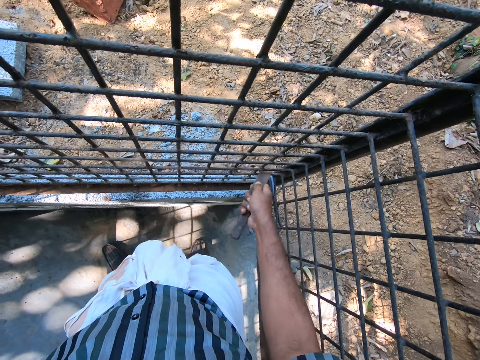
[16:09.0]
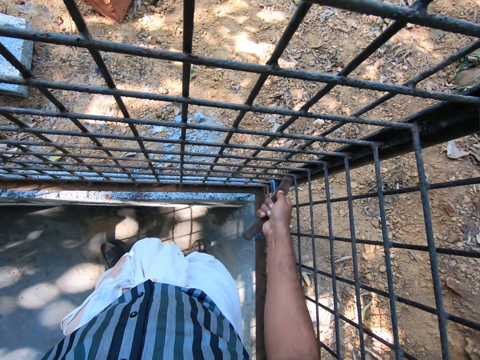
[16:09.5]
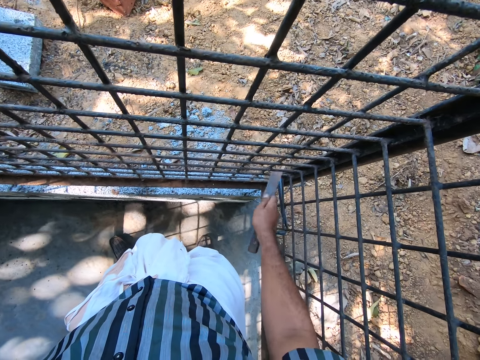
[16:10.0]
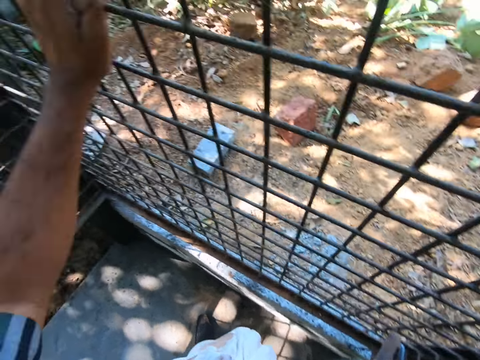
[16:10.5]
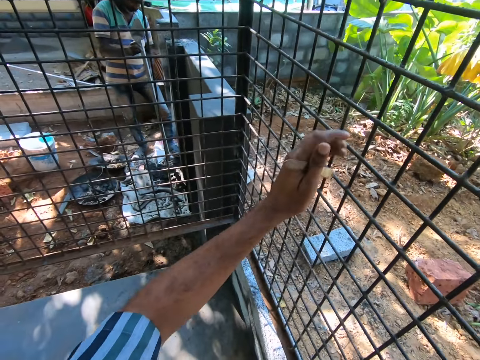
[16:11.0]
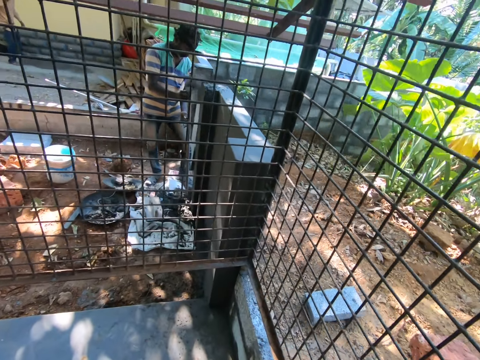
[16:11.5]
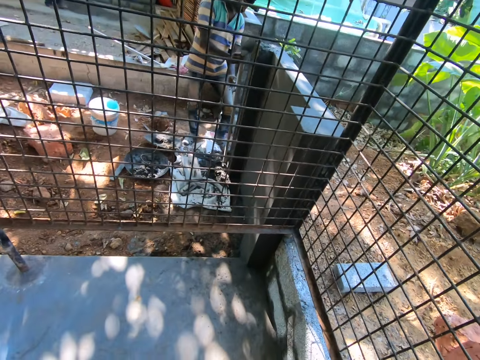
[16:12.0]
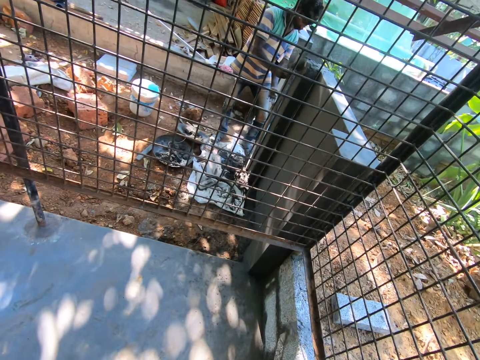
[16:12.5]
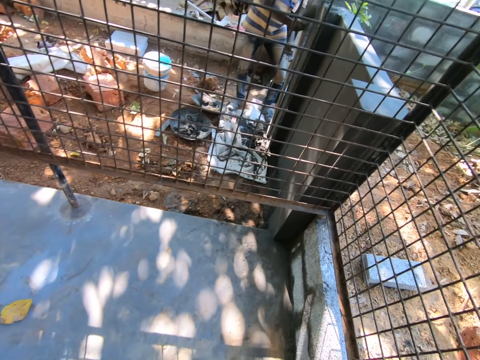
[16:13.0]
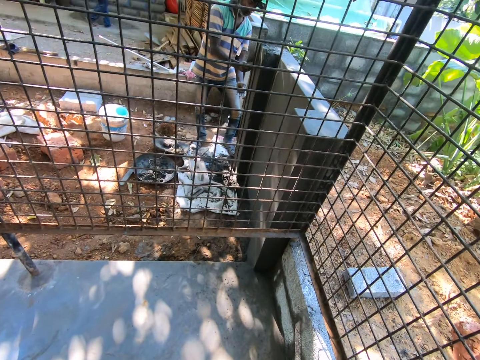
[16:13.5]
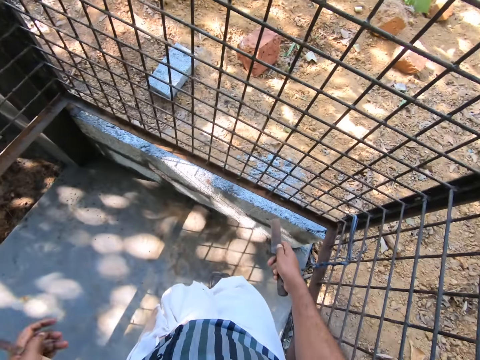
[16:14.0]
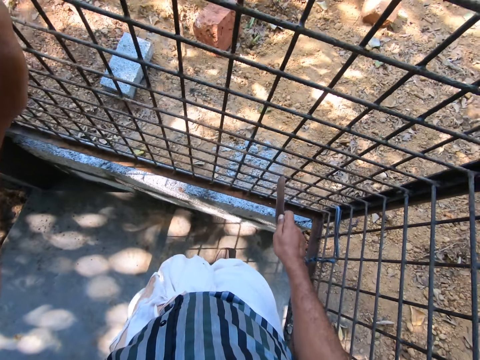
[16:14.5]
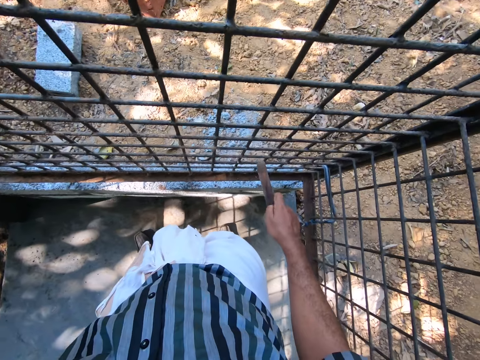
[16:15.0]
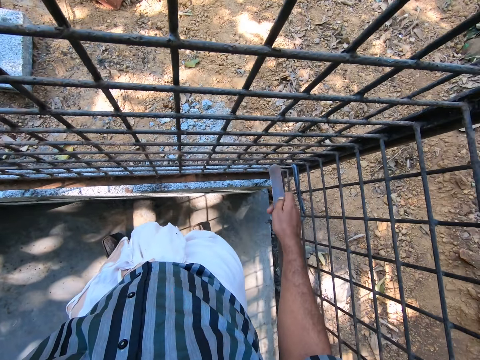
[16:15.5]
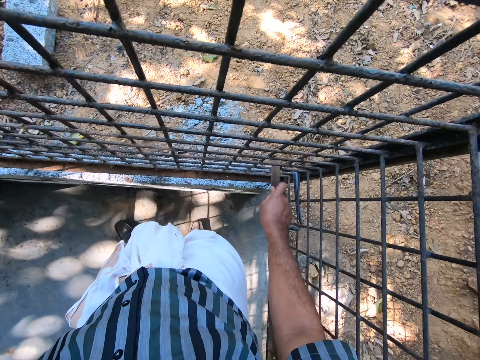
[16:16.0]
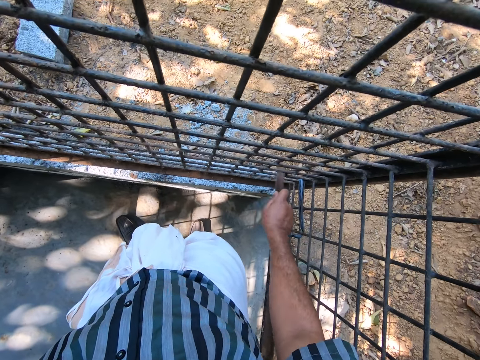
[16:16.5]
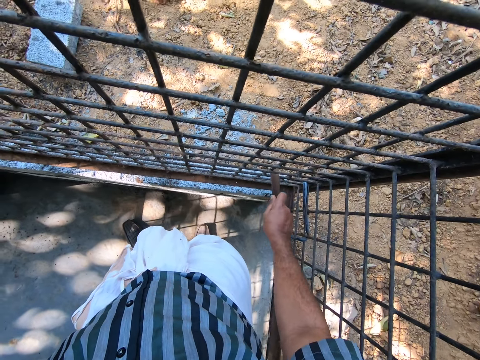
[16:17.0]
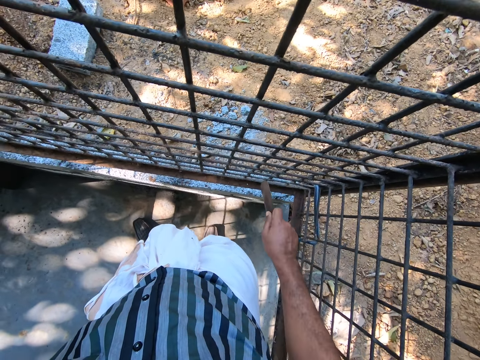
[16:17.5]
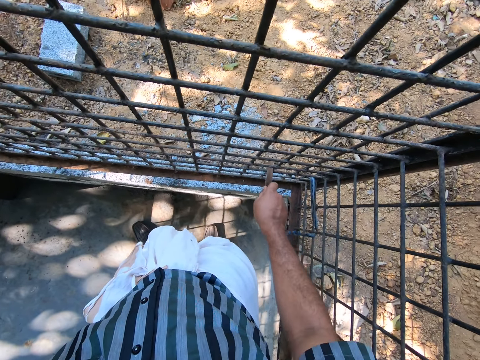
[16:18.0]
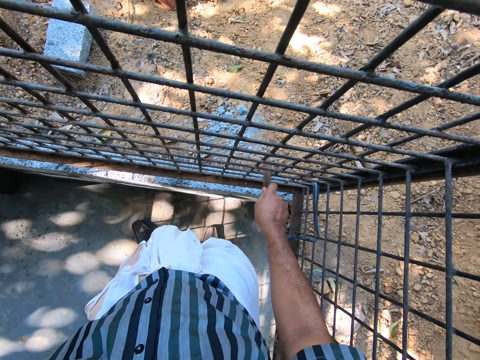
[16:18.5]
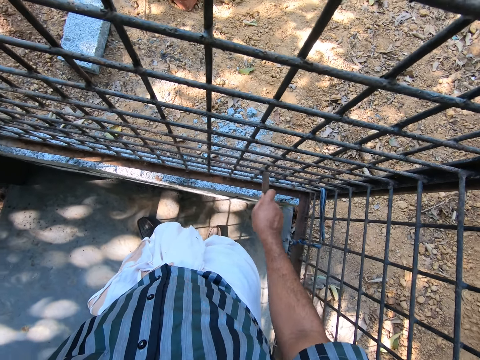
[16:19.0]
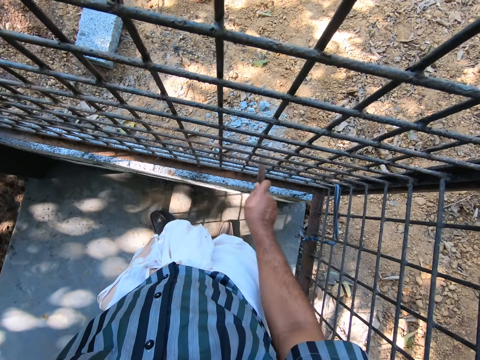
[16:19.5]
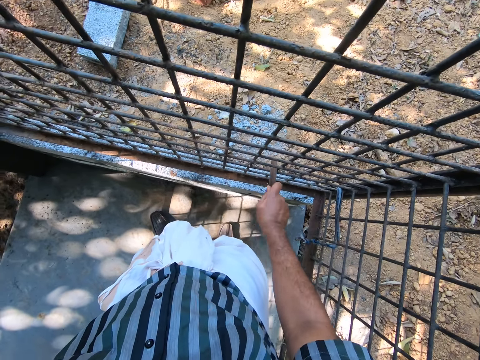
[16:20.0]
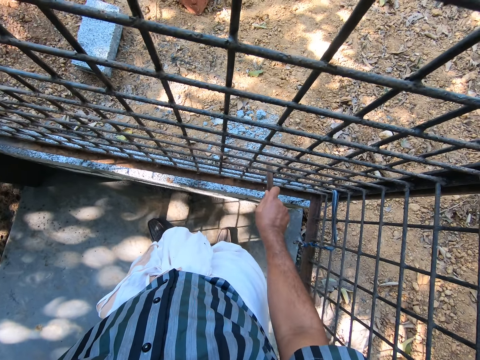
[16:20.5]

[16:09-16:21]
The camera wearer looks around the room. They hold the wire mesh with the left hand. They scratch the wire mesh with a file.

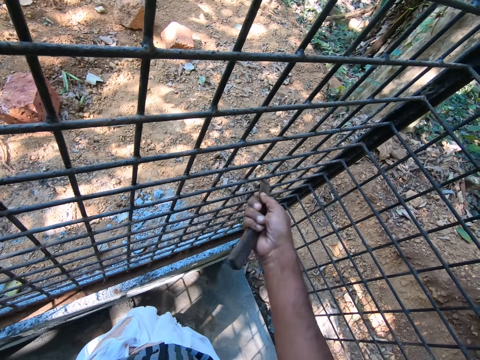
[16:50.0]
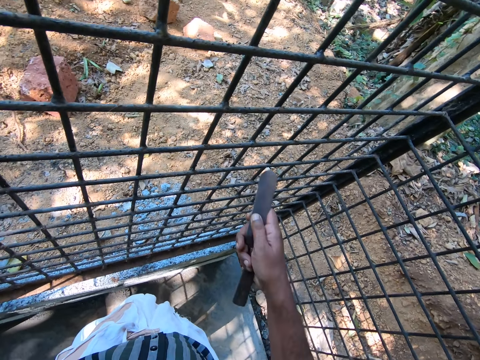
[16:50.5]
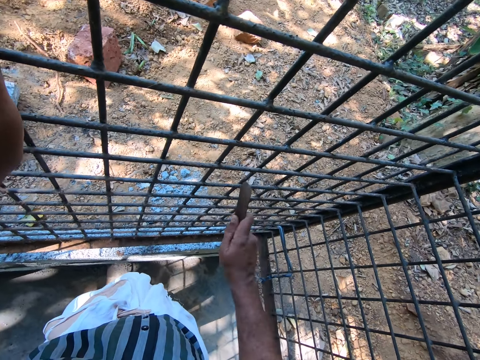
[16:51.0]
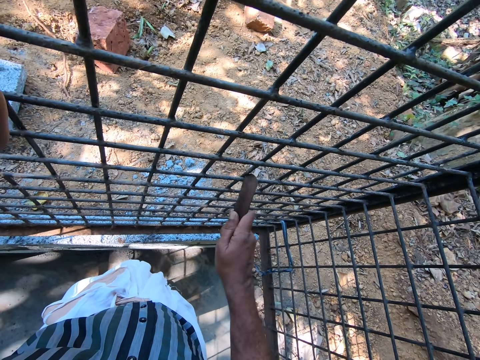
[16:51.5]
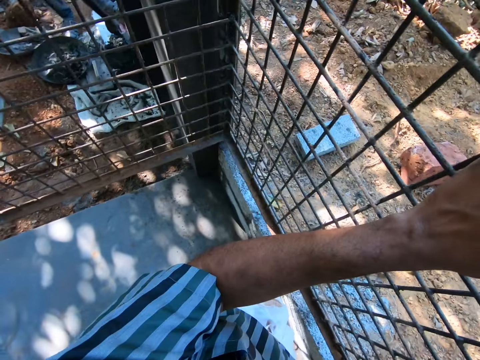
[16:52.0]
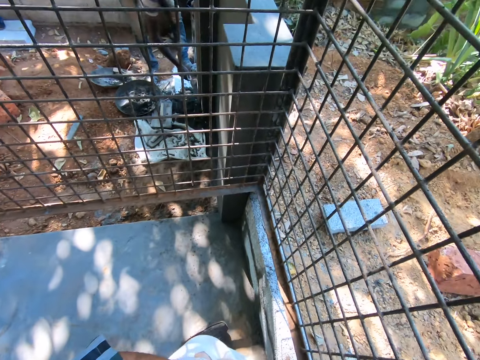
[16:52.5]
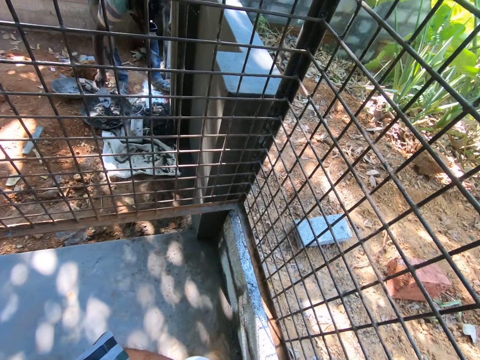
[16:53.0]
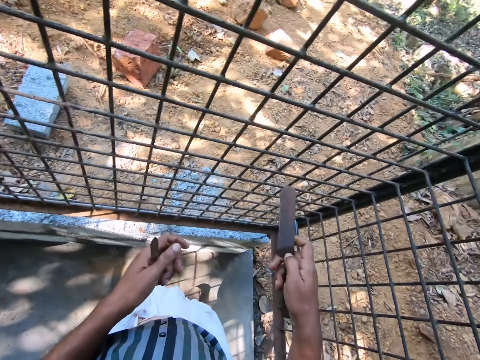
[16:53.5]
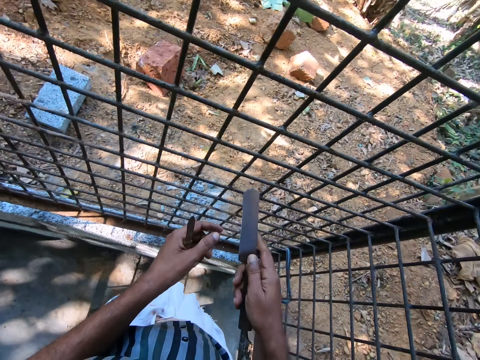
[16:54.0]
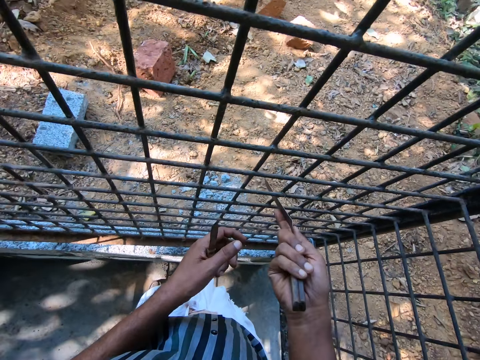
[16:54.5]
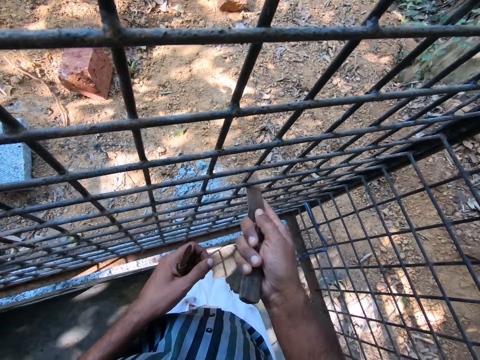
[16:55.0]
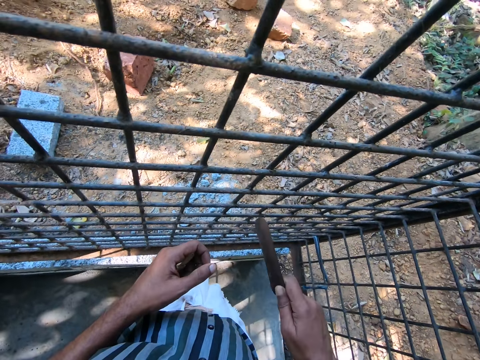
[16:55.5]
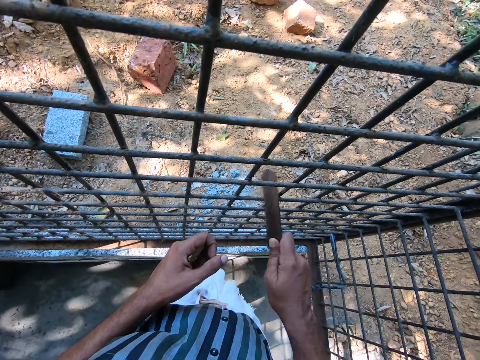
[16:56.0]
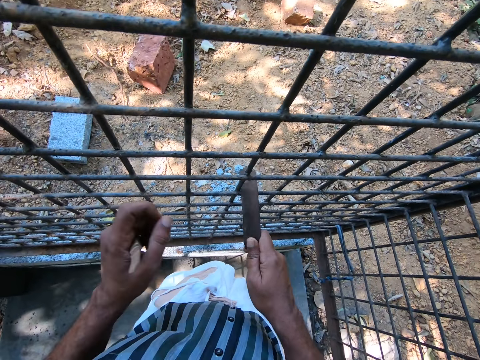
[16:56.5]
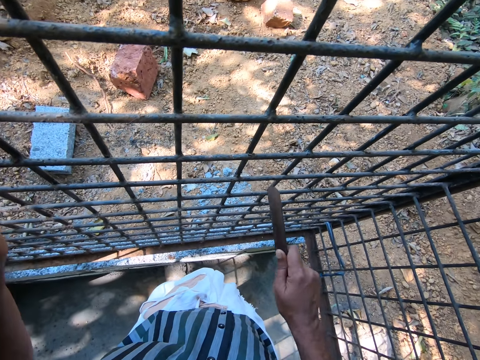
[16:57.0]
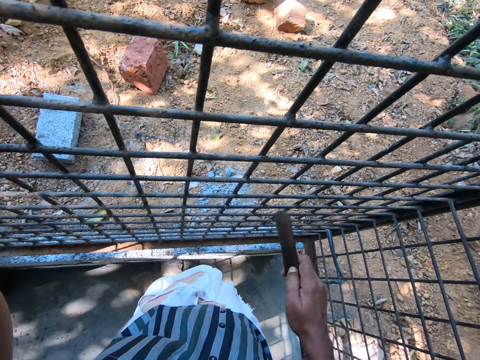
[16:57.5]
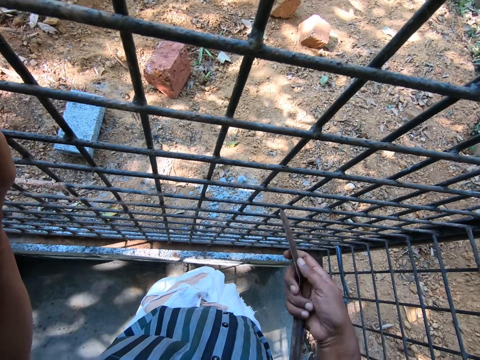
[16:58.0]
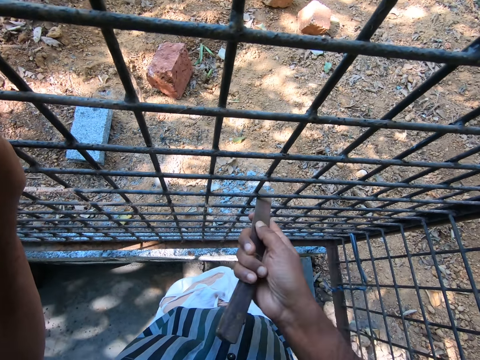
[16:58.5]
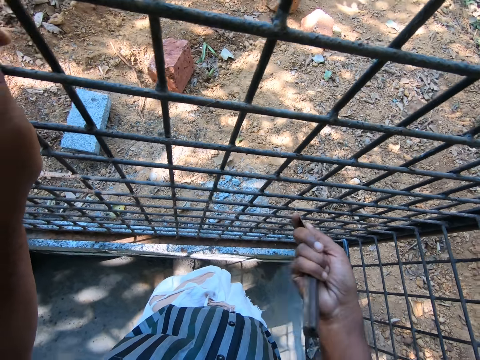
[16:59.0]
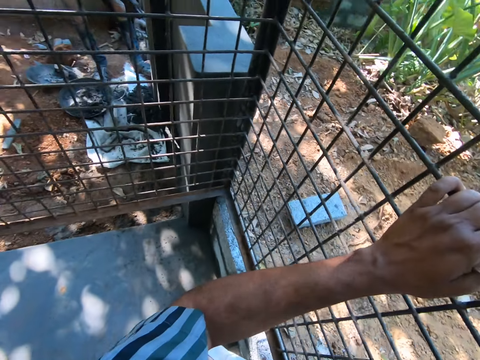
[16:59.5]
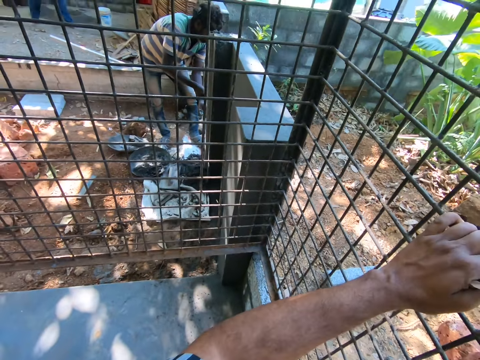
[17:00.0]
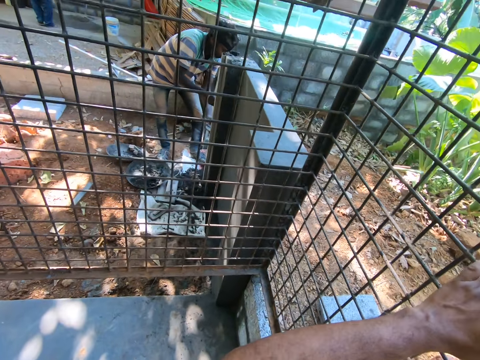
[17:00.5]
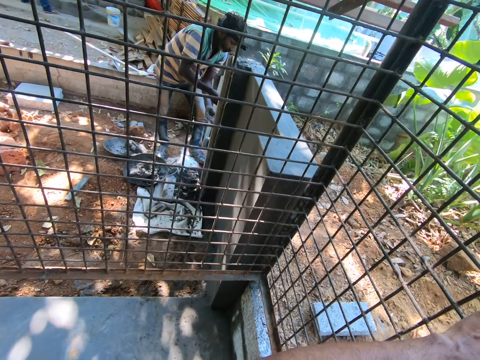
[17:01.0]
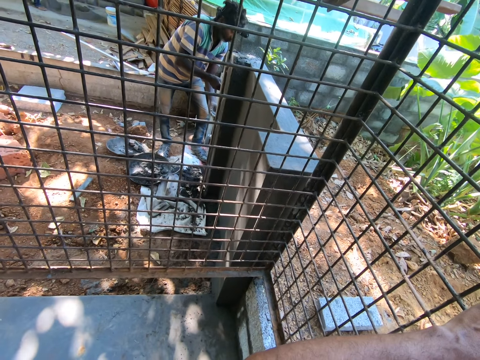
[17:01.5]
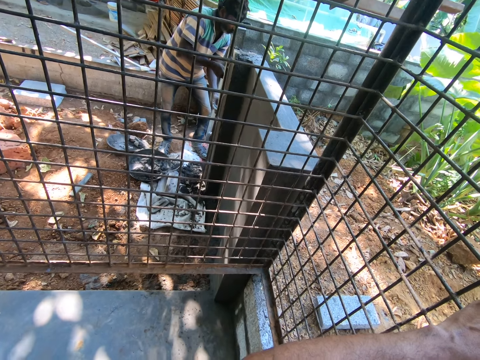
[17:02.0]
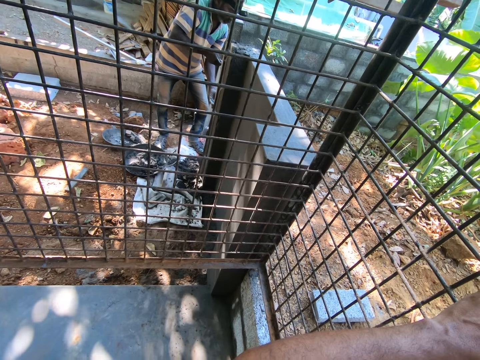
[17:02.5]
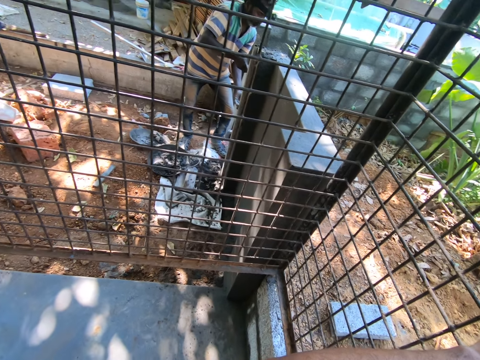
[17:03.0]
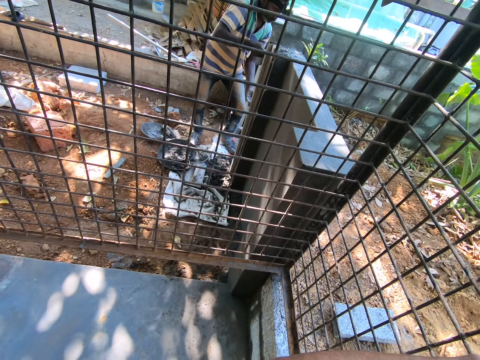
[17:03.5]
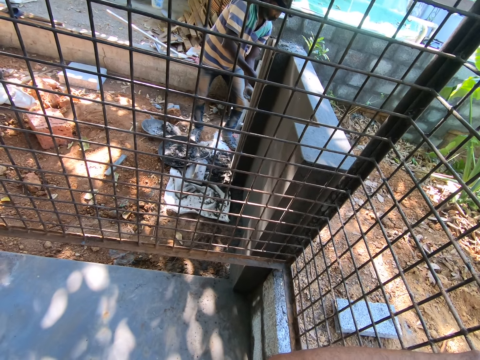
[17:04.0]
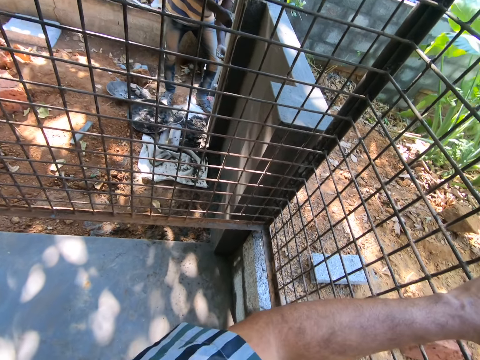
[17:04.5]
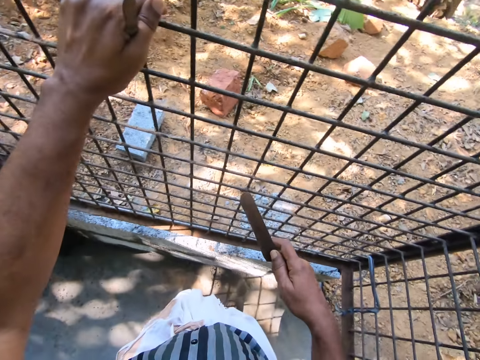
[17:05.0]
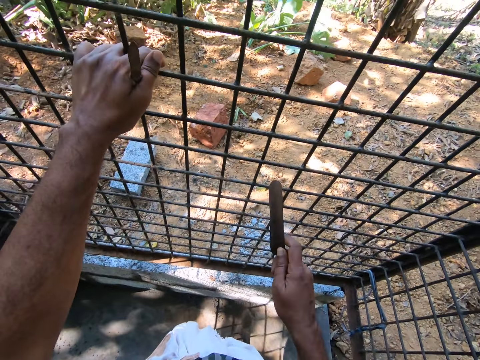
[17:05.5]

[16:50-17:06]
The camera wearer looks around the room. They scratch the wire mesh with a file. They turn around. They look around the room. They converse with a person.
